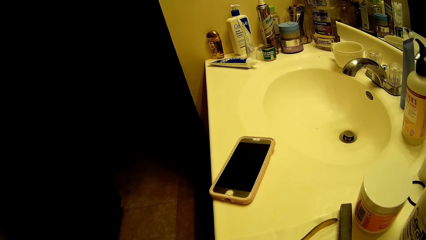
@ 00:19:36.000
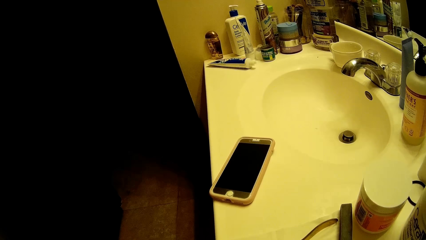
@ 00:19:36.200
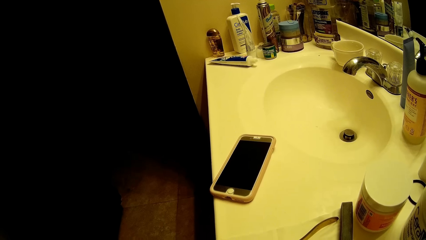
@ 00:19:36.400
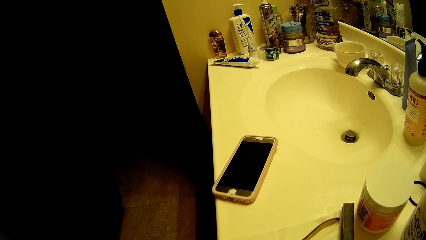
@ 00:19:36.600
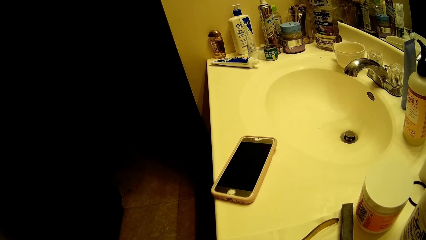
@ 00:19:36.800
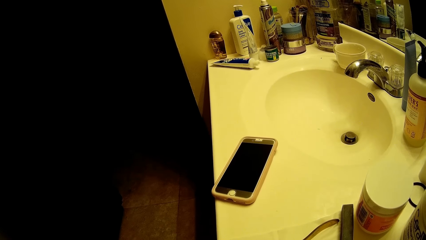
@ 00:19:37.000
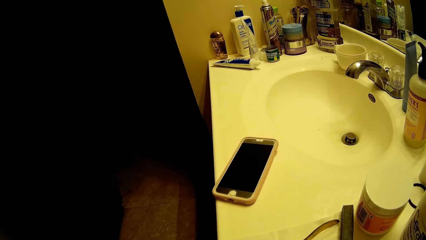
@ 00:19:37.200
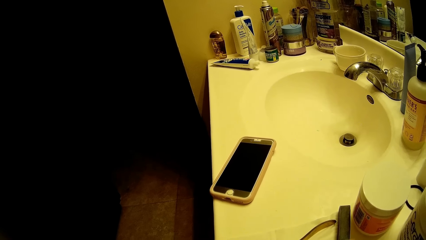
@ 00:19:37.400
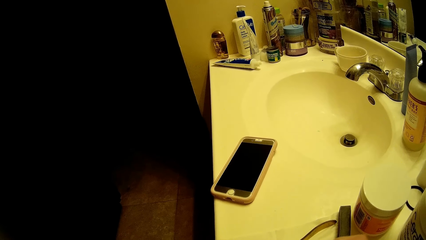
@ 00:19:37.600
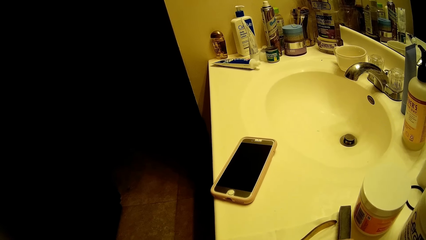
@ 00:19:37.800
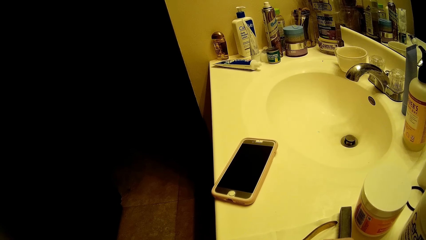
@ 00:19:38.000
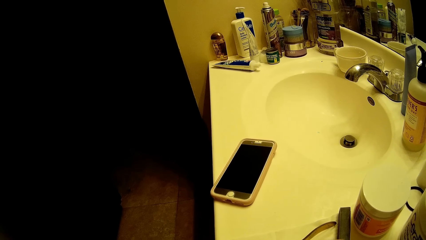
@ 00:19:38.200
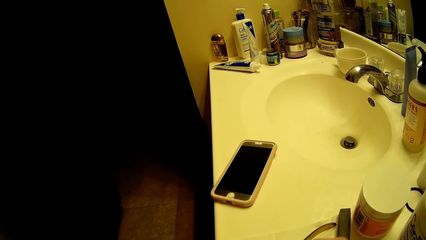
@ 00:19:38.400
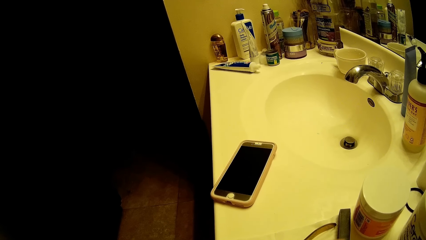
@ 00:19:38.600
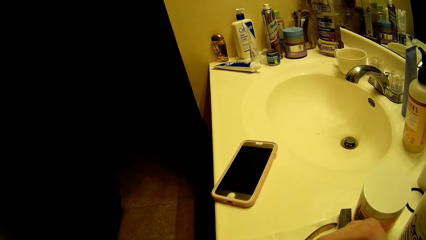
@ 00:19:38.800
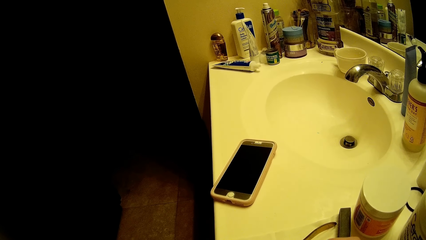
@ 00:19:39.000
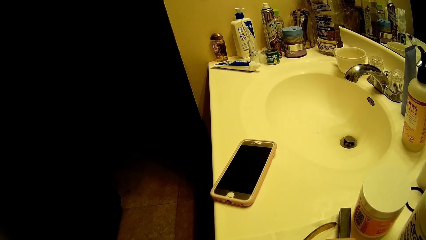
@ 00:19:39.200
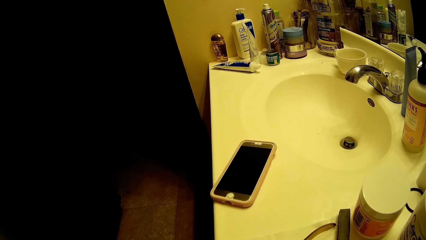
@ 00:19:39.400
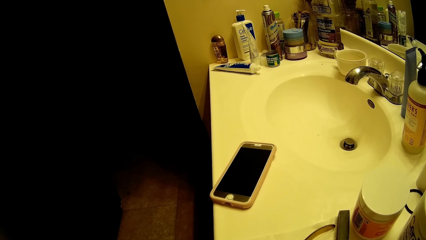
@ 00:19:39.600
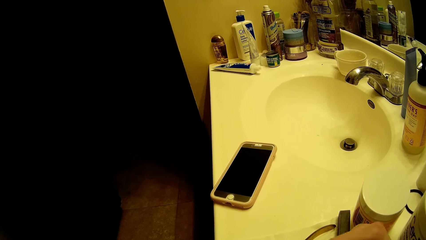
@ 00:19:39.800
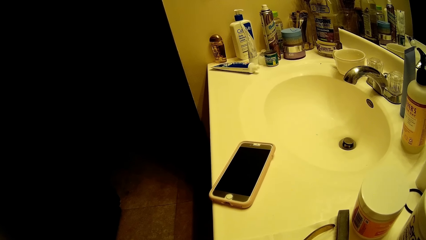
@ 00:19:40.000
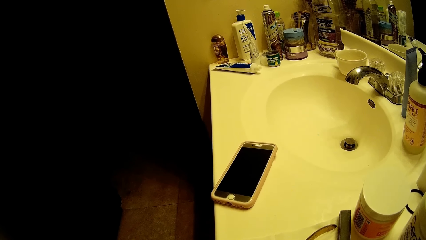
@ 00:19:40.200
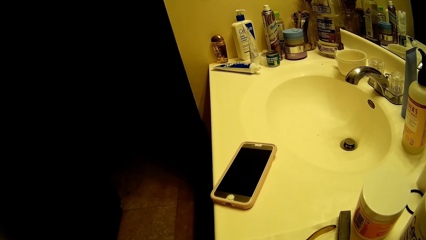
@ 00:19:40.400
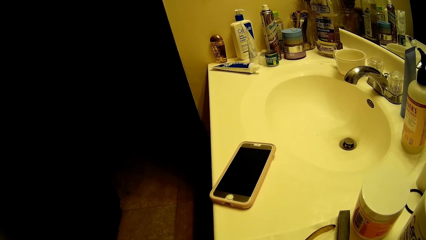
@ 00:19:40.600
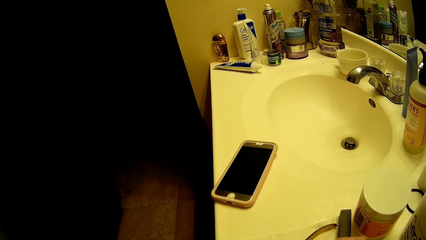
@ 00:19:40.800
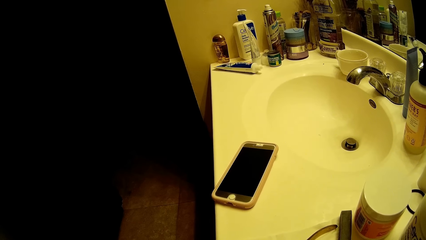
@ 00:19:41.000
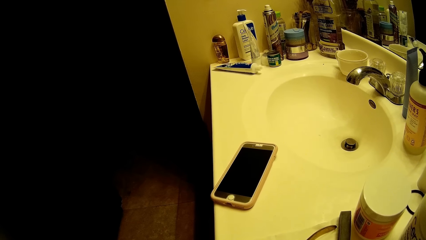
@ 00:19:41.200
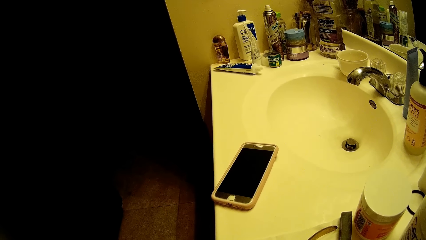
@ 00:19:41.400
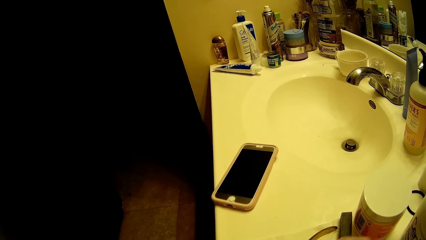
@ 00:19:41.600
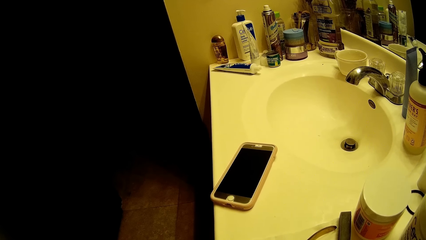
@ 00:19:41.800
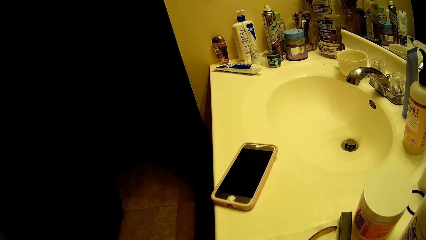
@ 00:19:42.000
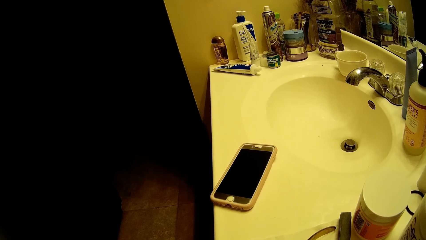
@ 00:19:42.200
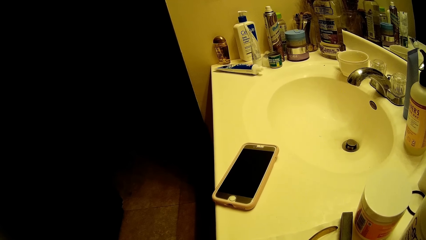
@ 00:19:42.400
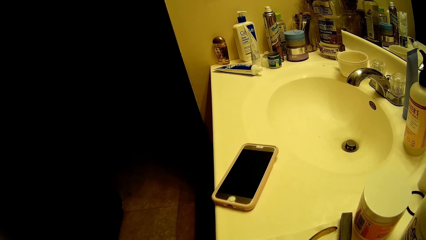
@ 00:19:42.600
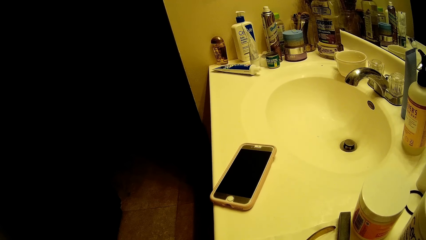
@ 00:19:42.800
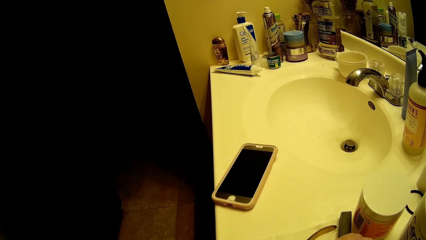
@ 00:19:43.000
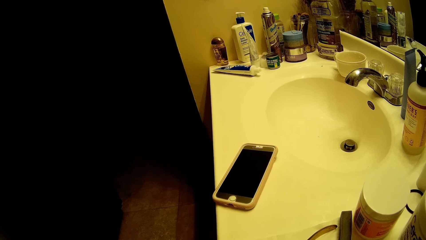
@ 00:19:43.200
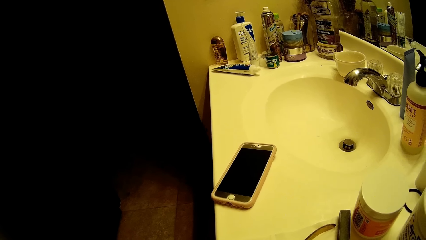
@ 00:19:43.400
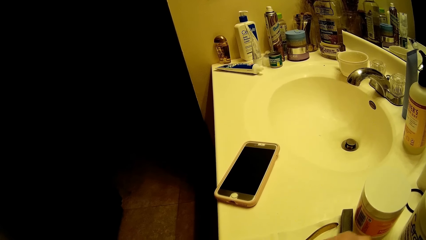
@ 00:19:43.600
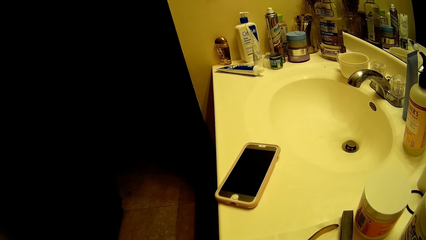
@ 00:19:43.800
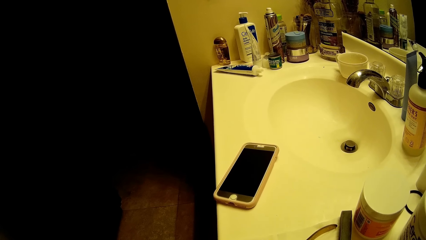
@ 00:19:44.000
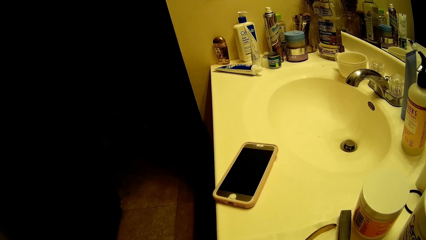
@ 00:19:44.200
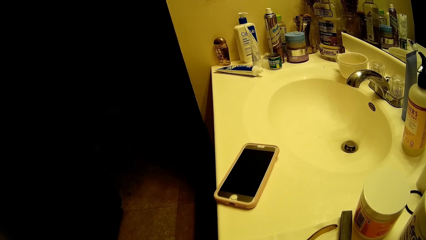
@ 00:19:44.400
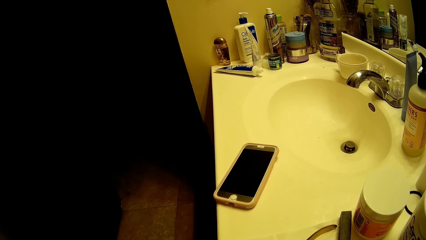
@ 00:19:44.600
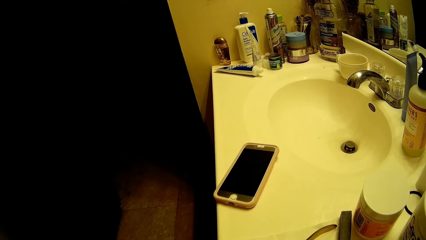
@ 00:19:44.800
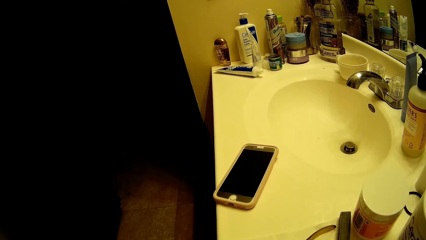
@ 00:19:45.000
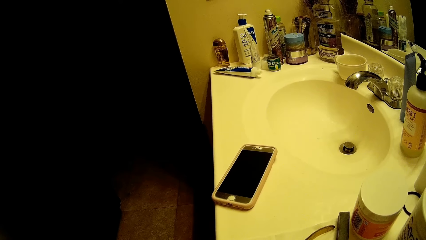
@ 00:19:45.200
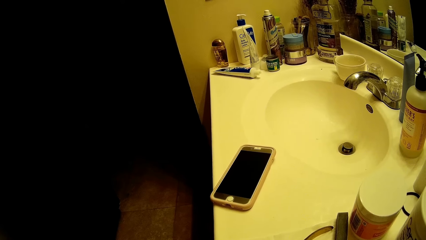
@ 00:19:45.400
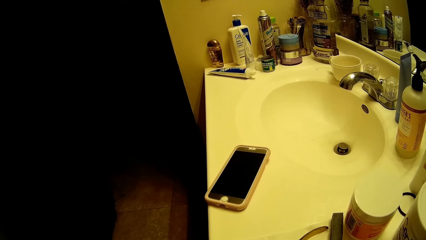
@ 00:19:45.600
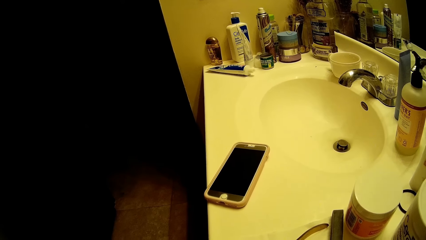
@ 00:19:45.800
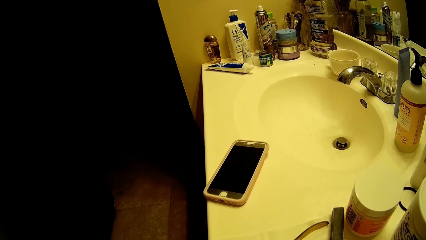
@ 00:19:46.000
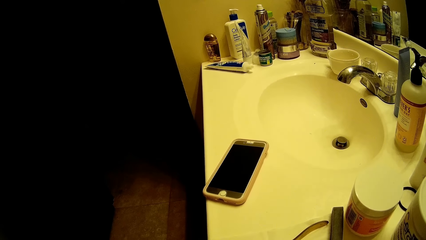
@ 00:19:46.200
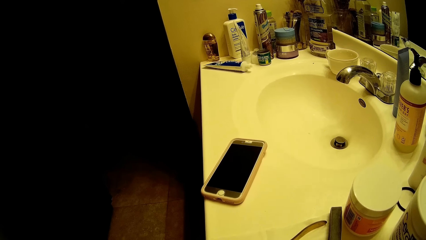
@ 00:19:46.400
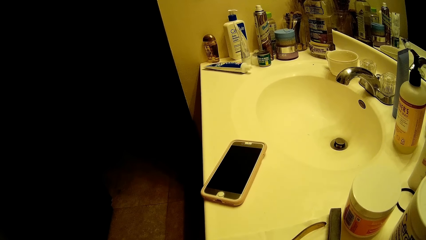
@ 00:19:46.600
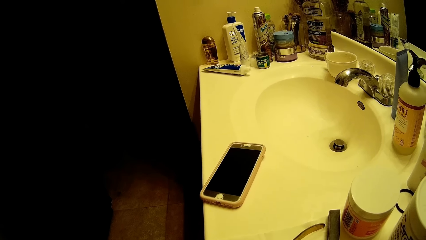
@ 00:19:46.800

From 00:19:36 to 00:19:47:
The camera wearer smoothens her fingernails with the nail file in her right hand. She moves the hand. She looks around.
